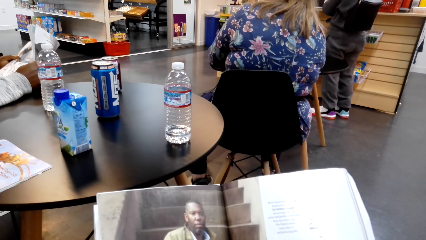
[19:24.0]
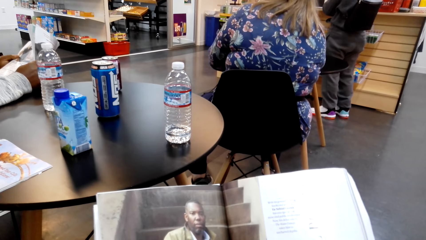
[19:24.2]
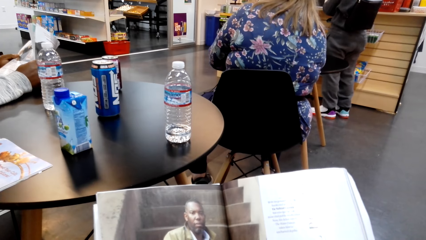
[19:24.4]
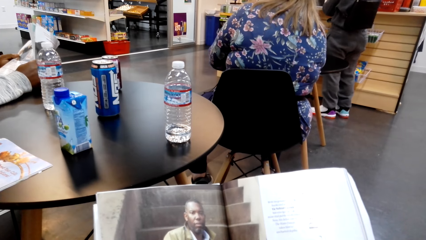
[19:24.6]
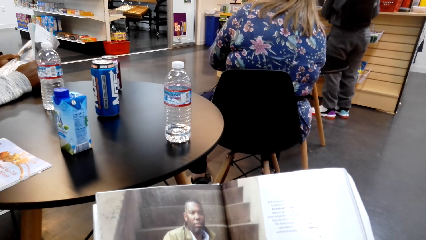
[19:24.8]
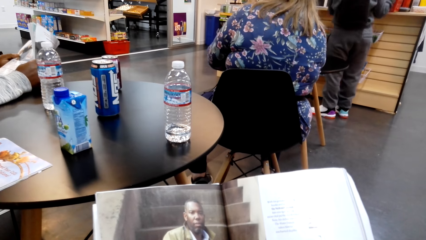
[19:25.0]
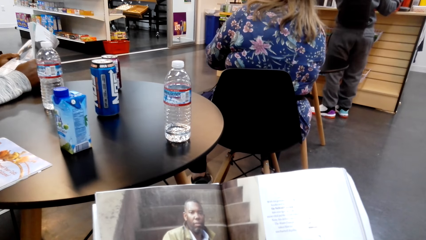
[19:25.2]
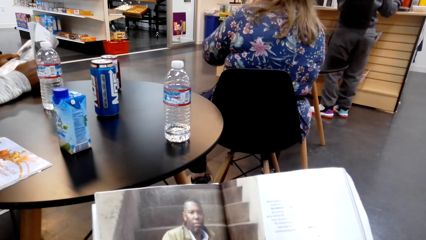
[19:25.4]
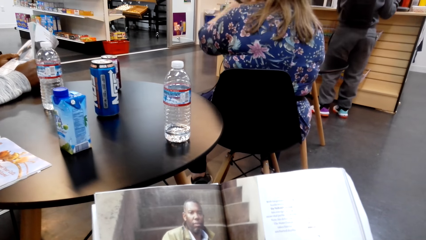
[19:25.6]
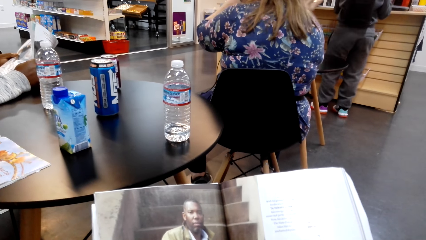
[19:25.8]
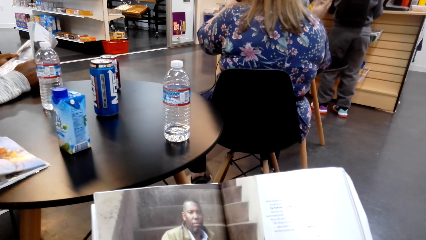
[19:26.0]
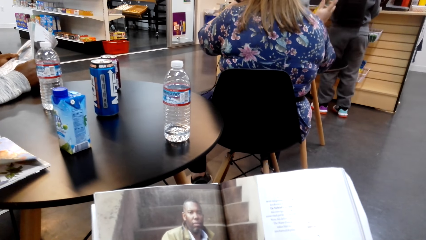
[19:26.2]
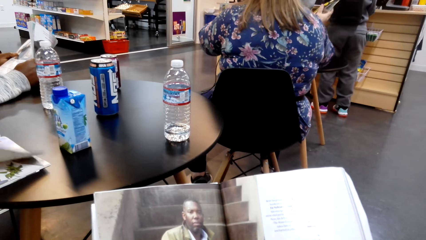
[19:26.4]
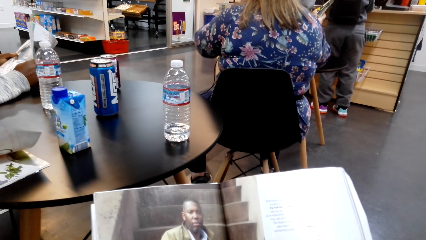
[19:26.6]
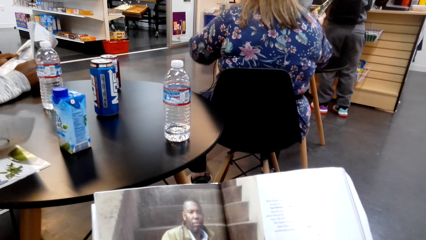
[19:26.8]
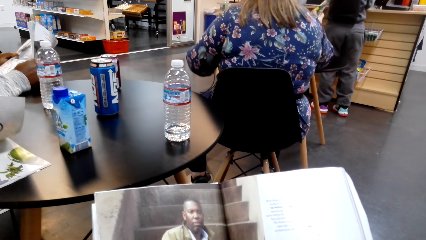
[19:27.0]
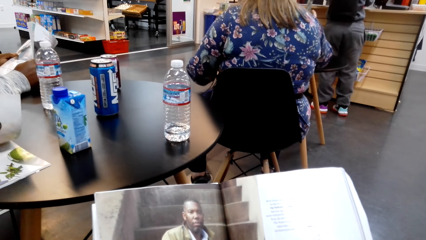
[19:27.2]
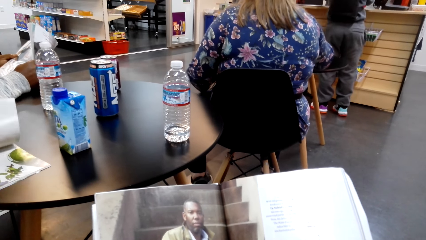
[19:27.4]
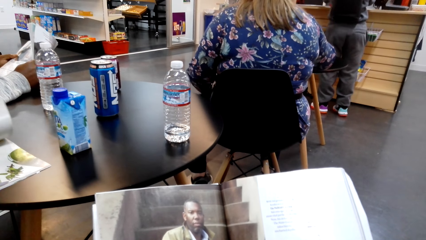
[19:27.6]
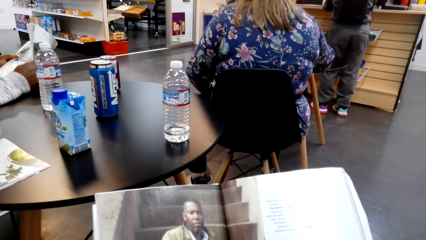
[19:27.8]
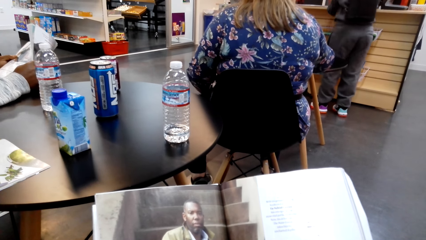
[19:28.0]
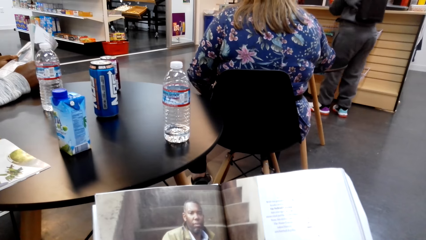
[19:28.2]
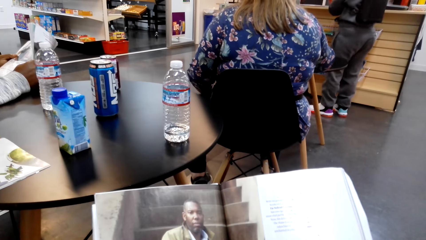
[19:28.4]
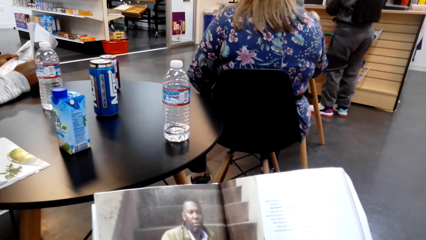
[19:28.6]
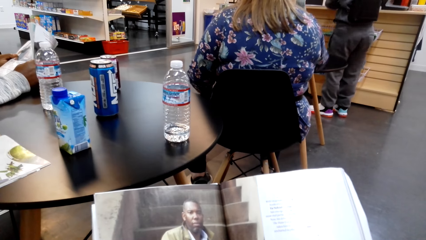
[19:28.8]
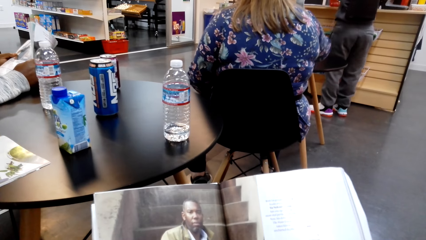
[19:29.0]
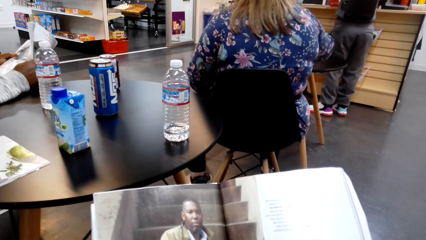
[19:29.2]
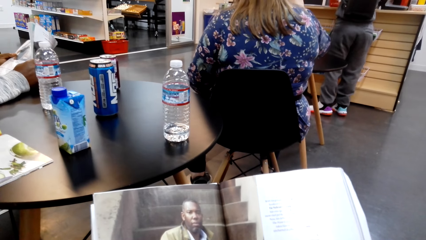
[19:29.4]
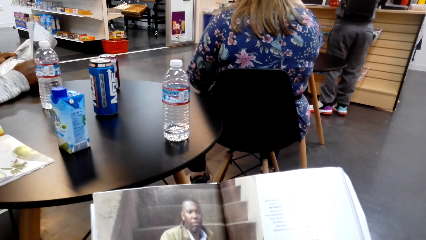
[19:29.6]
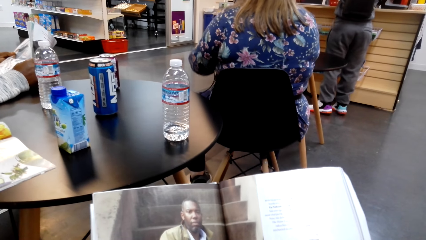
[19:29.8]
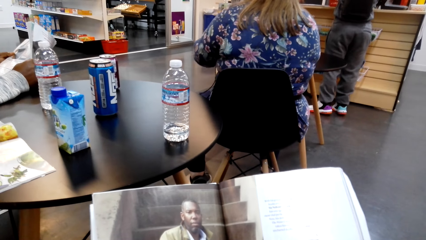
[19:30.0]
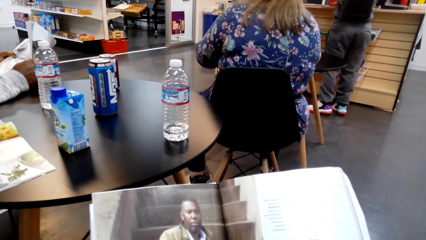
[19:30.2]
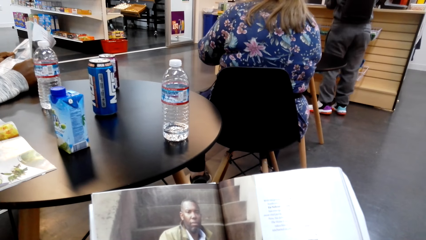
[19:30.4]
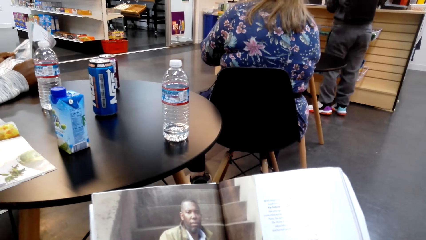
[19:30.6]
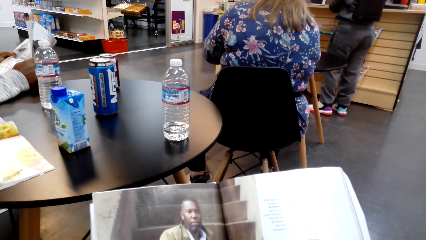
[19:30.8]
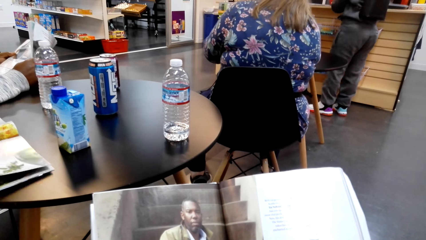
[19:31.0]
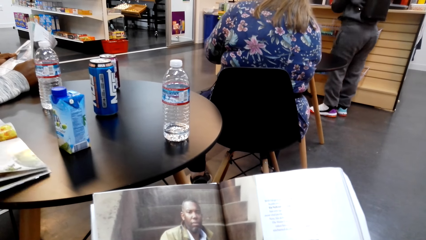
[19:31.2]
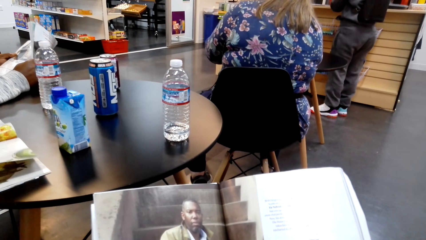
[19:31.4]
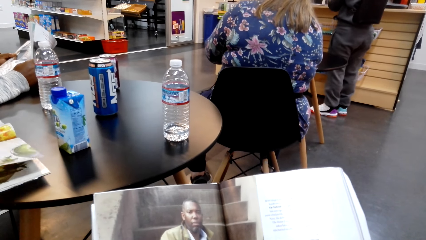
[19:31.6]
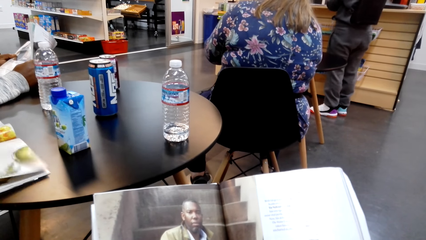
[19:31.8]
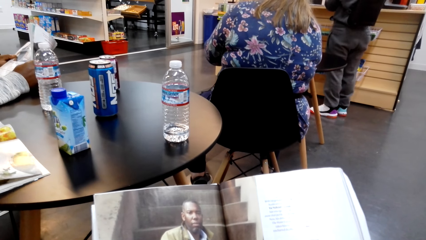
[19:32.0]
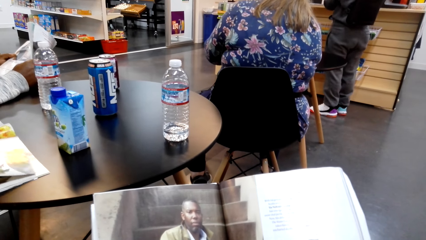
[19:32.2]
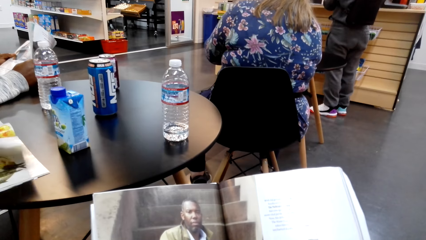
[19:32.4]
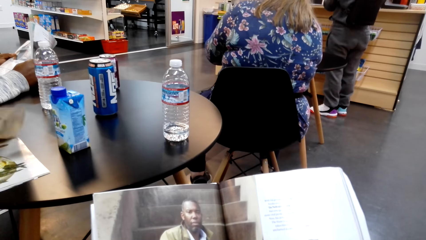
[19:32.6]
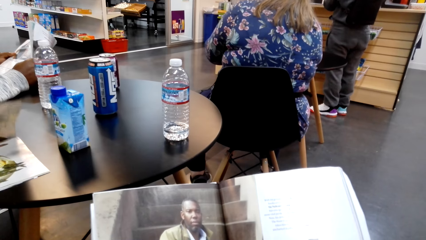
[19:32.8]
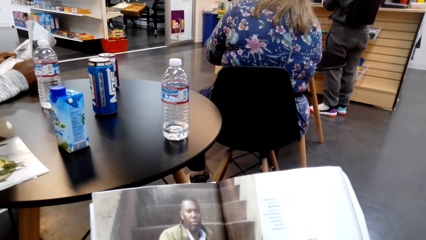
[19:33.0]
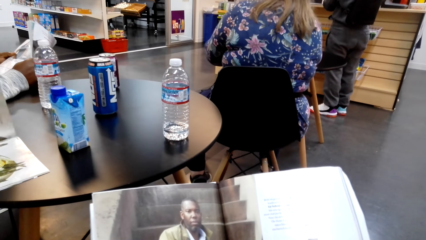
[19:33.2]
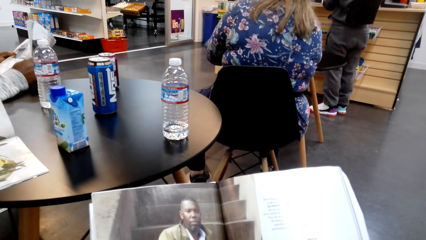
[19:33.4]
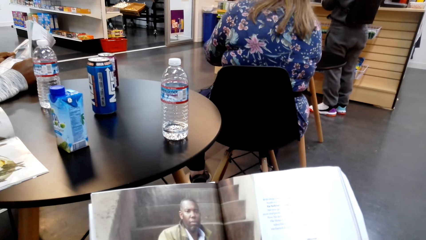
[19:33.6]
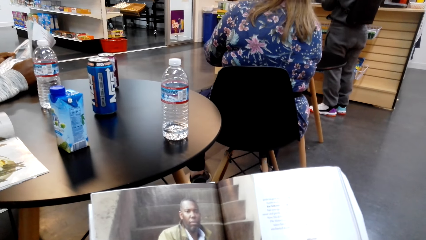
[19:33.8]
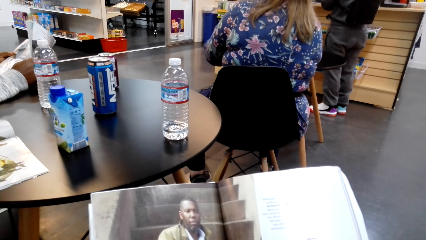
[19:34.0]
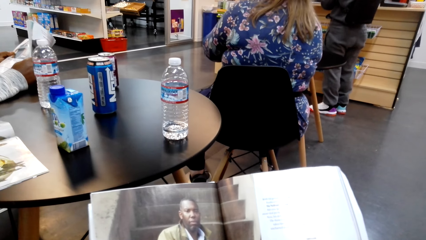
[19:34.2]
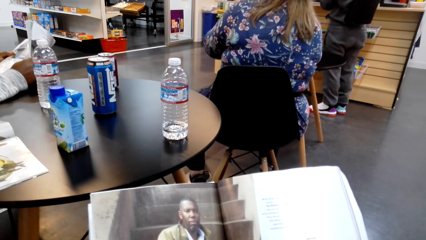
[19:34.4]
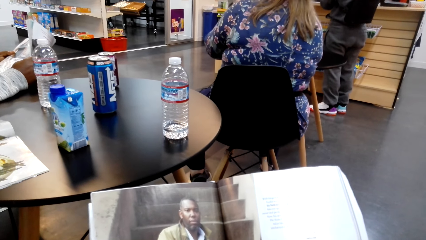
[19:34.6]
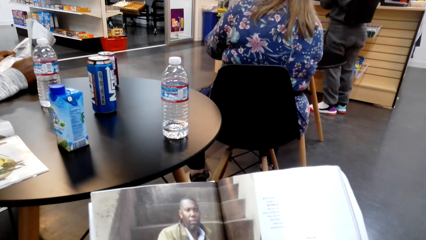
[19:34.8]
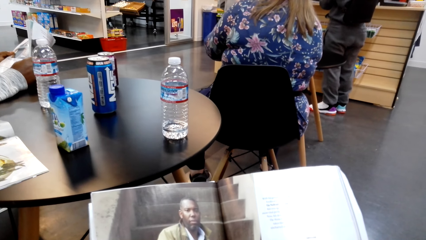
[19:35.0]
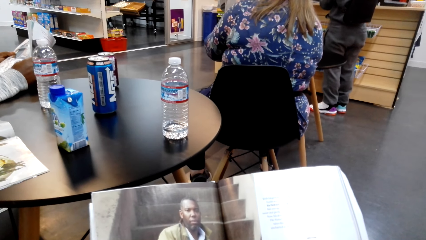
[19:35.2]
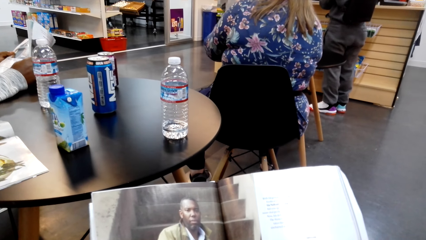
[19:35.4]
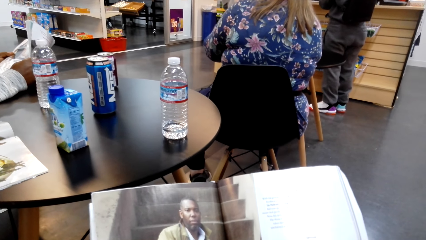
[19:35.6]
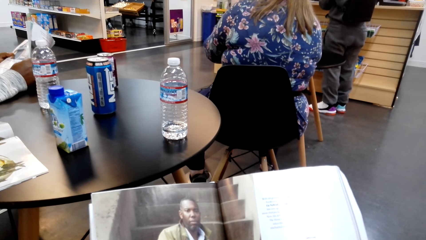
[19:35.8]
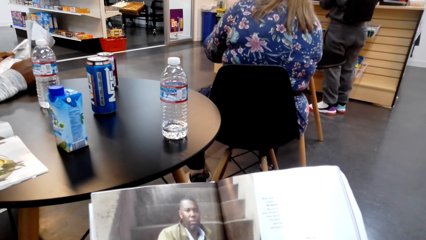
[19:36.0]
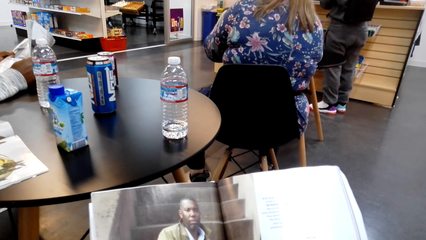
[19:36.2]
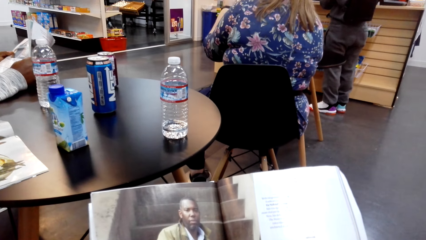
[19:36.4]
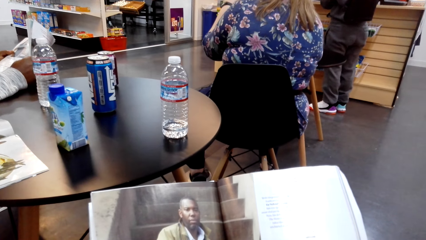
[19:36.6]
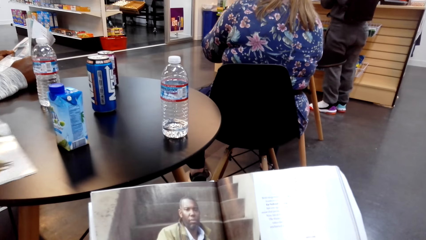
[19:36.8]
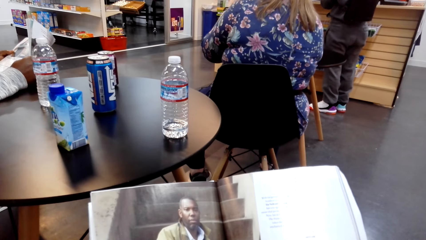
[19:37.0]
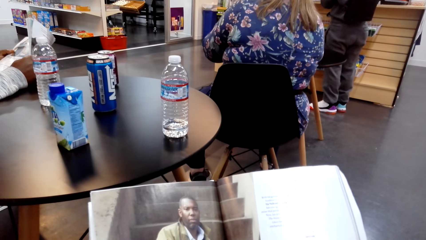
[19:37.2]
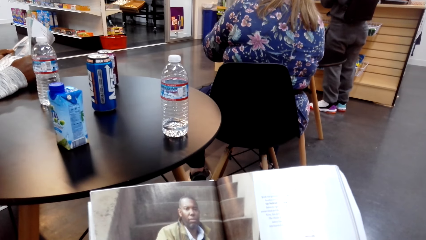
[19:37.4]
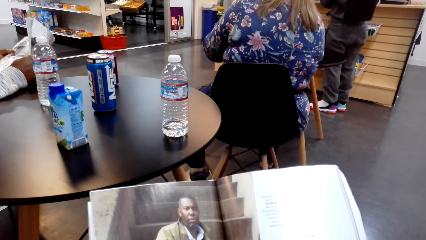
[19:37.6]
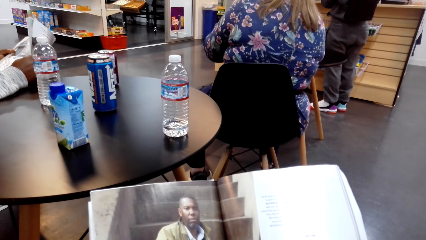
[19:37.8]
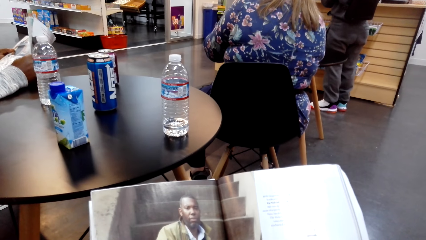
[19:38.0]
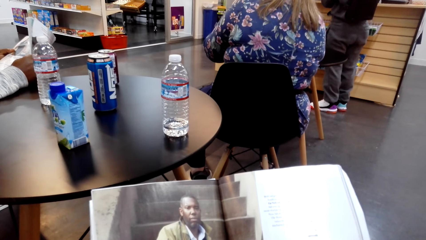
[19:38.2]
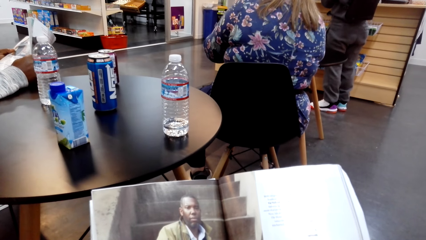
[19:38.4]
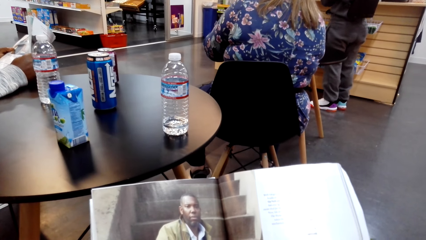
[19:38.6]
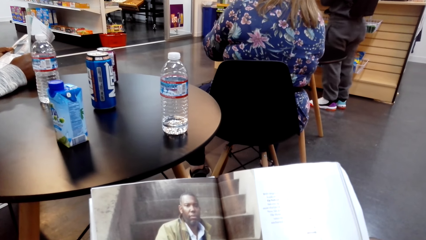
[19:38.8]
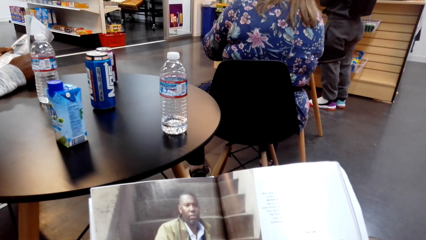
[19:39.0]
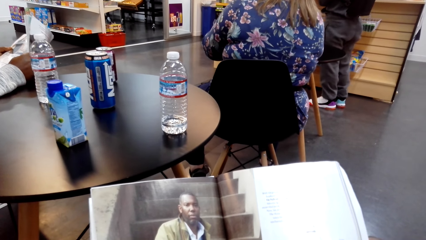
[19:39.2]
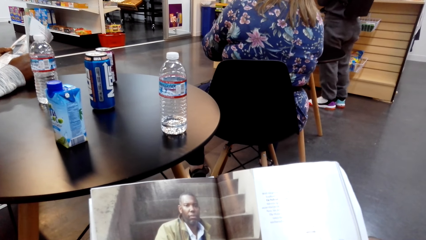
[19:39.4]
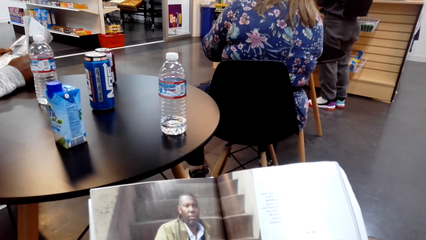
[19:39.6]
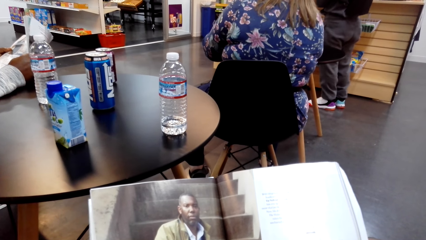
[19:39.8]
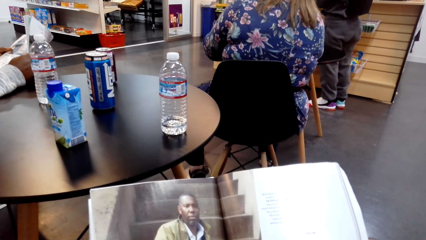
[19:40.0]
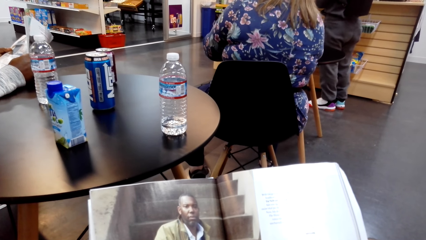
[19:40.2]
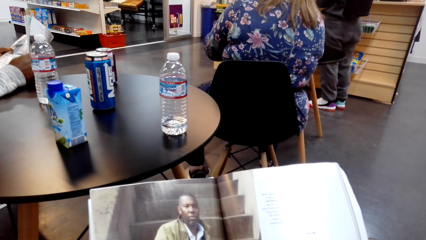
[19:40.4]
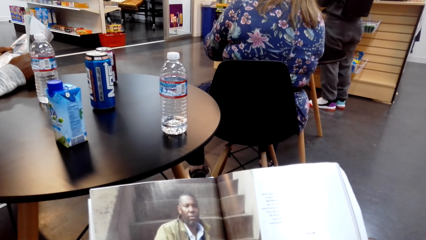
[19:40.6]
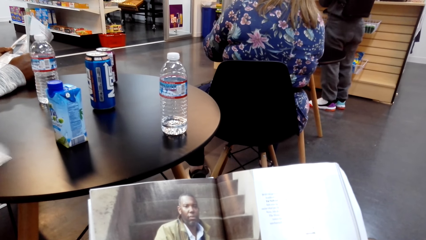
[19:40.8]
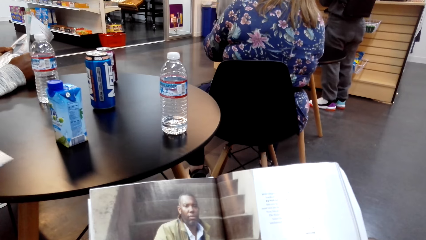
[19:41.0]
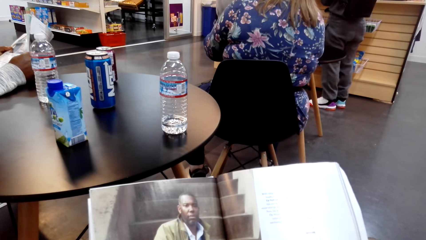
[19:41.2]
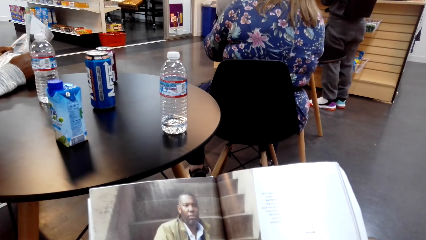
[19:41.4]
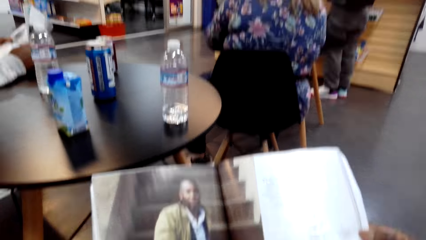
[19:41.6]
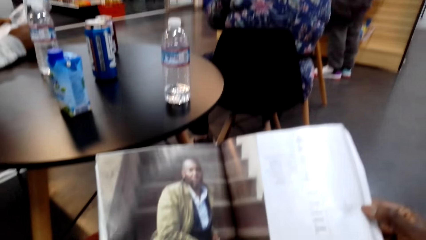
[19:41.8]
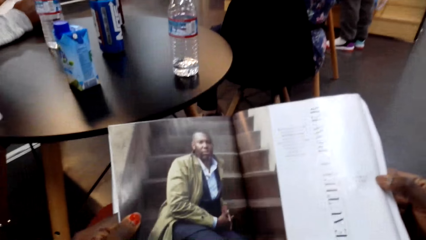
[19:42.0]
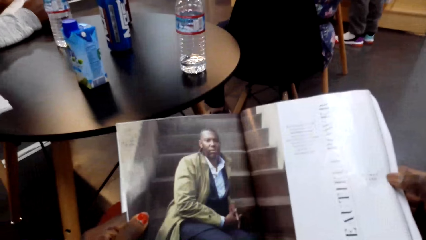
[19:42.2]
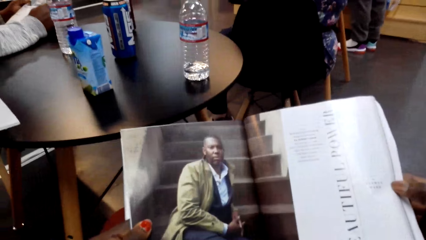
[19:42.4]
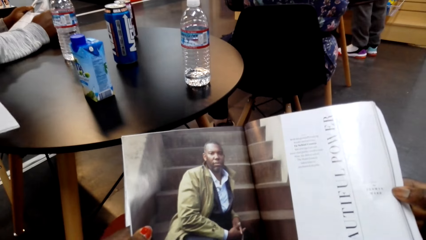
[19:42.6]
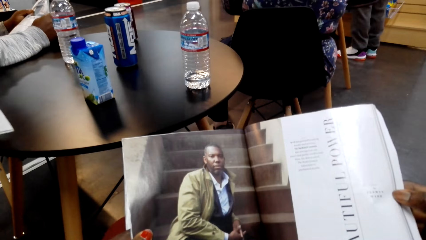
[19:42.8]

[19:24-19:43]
A man turns the page of the magazine. The camera wearer reads a magazine. The man turns the page of the magazine. The camera wearer reads the magazine. The man pulls the magazine from the table. The camera wearer reads the magazine.
